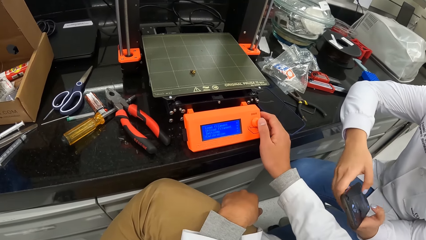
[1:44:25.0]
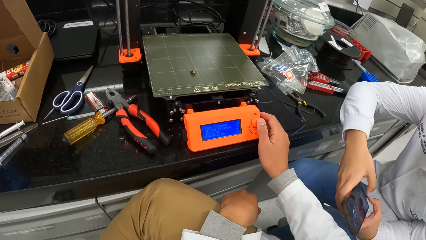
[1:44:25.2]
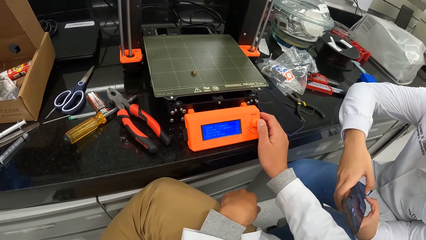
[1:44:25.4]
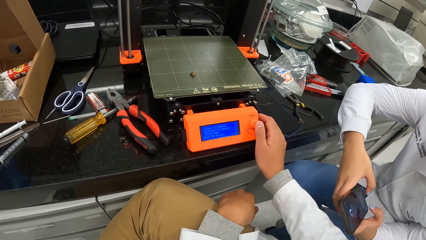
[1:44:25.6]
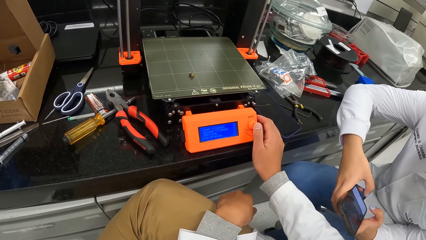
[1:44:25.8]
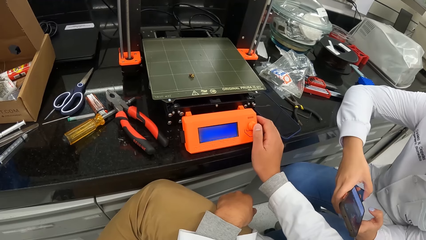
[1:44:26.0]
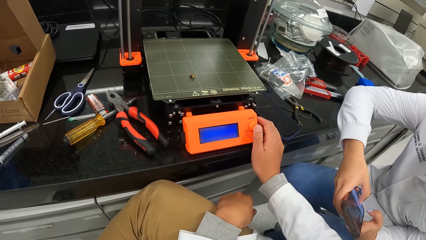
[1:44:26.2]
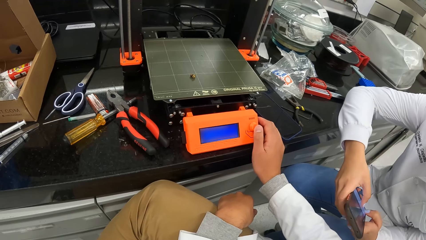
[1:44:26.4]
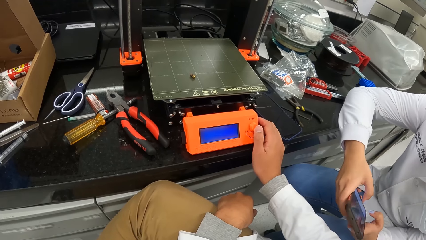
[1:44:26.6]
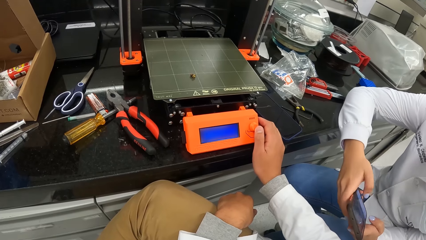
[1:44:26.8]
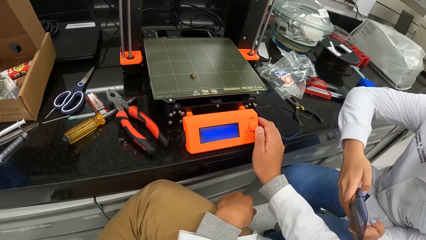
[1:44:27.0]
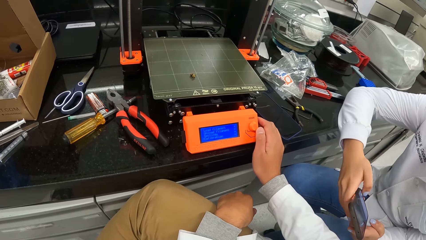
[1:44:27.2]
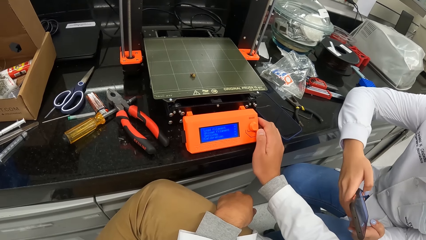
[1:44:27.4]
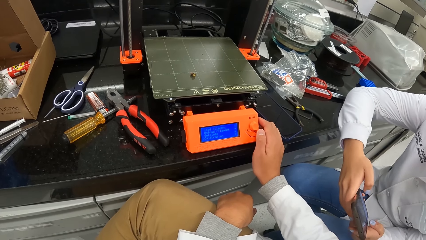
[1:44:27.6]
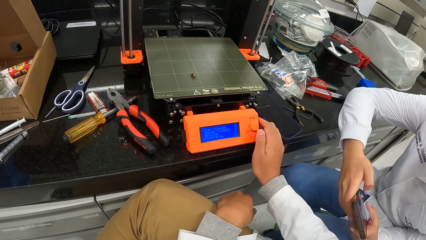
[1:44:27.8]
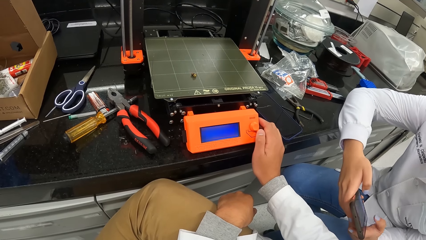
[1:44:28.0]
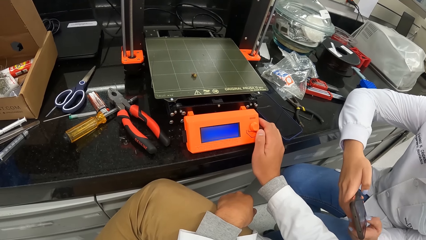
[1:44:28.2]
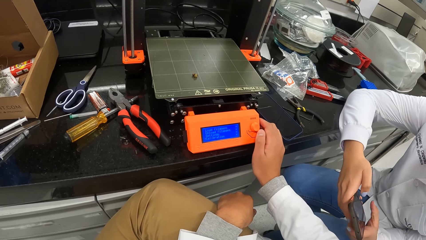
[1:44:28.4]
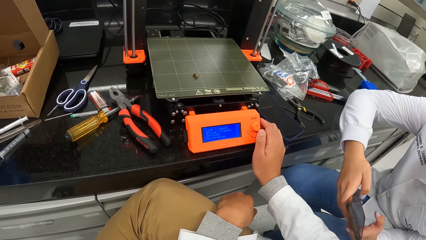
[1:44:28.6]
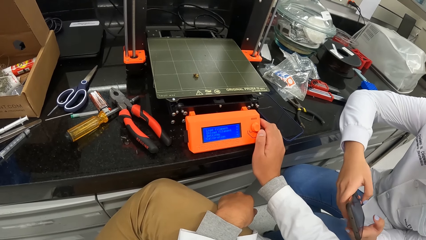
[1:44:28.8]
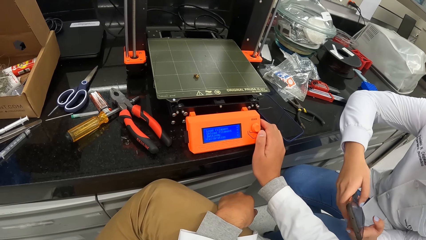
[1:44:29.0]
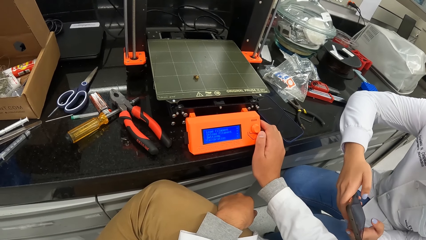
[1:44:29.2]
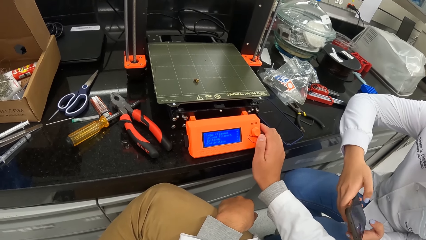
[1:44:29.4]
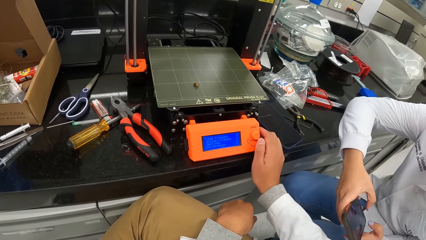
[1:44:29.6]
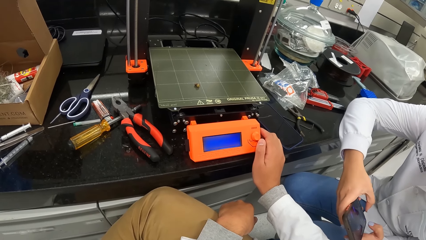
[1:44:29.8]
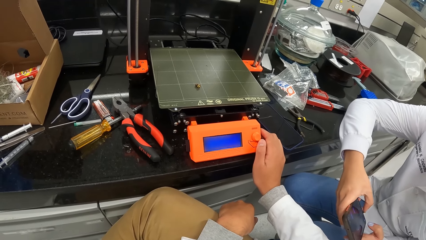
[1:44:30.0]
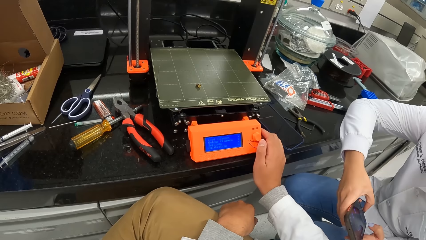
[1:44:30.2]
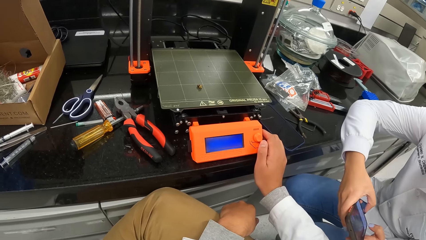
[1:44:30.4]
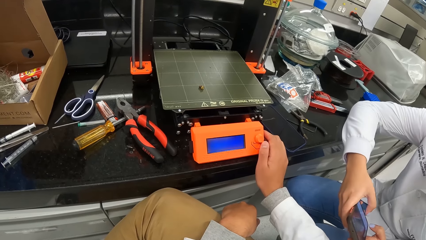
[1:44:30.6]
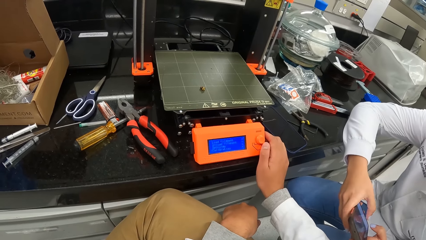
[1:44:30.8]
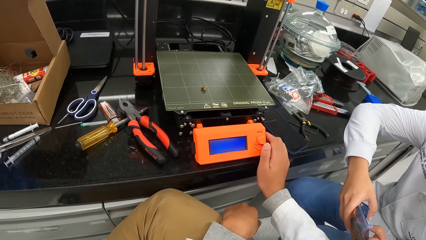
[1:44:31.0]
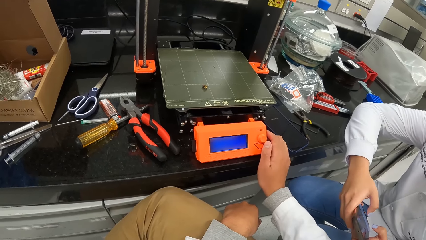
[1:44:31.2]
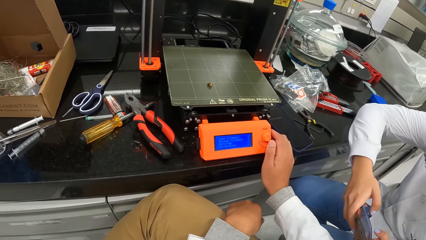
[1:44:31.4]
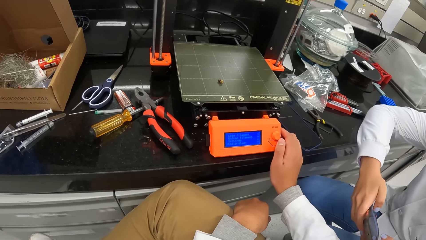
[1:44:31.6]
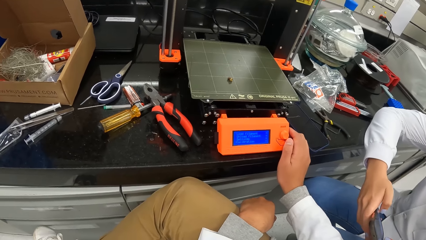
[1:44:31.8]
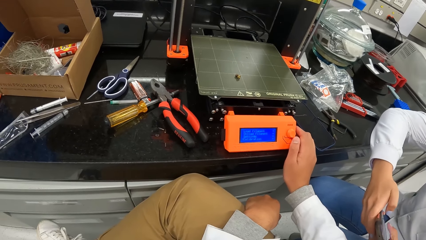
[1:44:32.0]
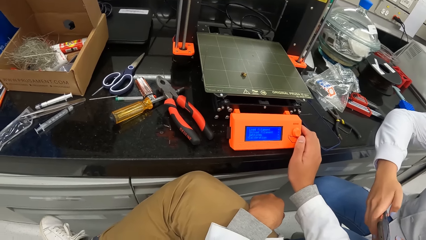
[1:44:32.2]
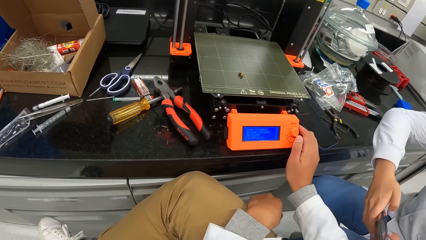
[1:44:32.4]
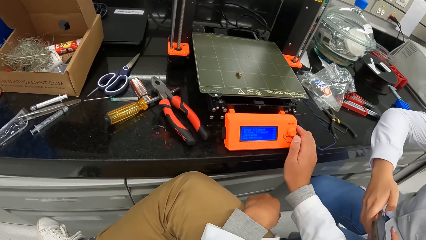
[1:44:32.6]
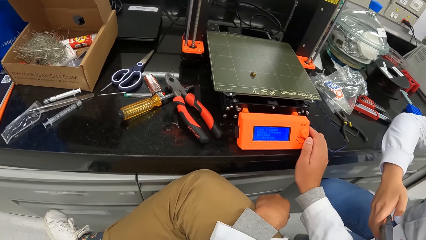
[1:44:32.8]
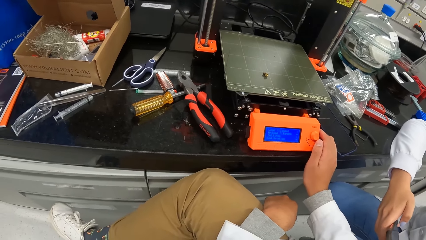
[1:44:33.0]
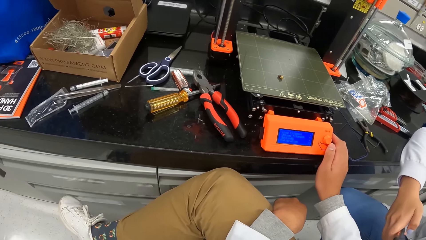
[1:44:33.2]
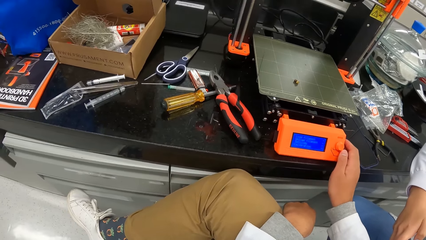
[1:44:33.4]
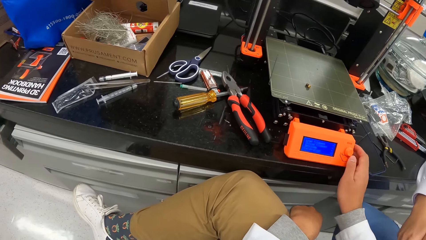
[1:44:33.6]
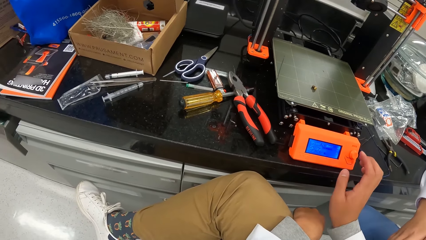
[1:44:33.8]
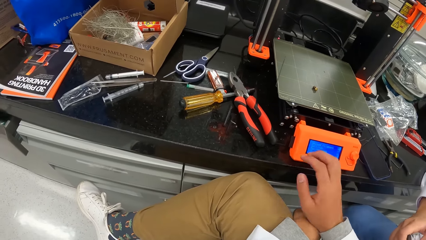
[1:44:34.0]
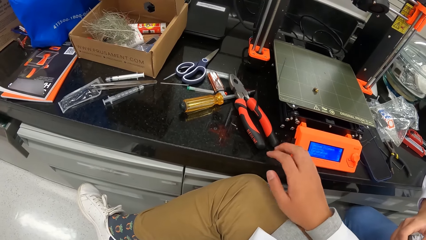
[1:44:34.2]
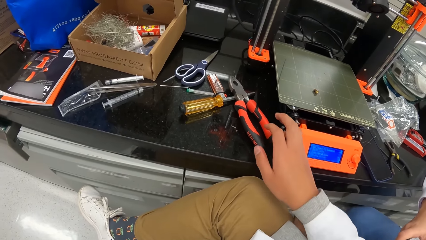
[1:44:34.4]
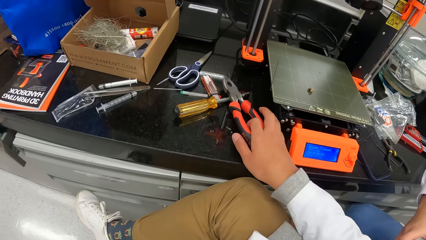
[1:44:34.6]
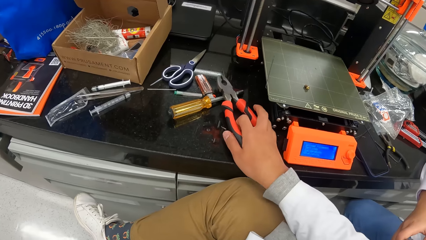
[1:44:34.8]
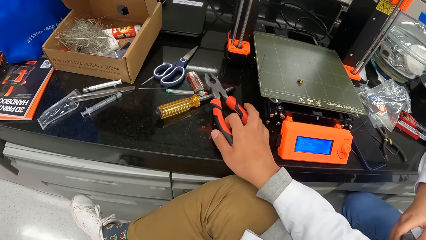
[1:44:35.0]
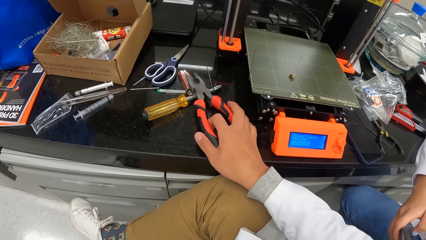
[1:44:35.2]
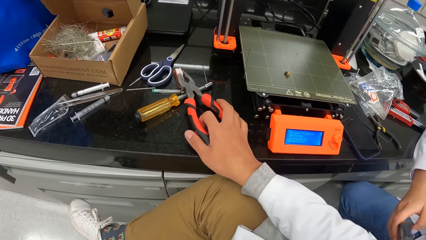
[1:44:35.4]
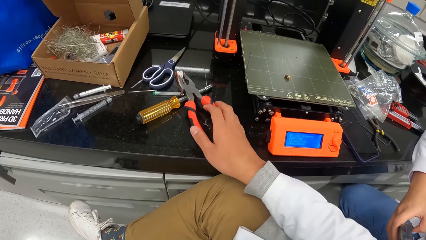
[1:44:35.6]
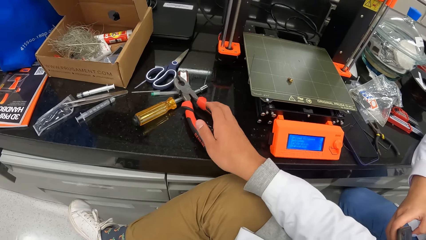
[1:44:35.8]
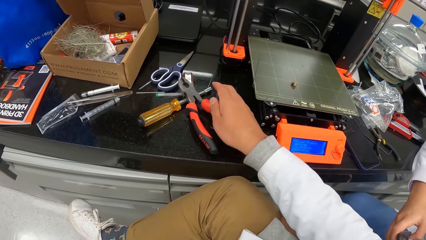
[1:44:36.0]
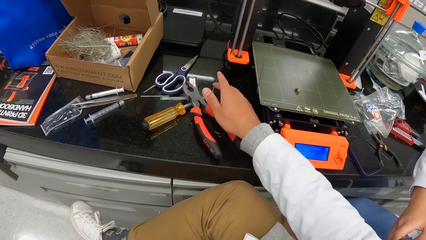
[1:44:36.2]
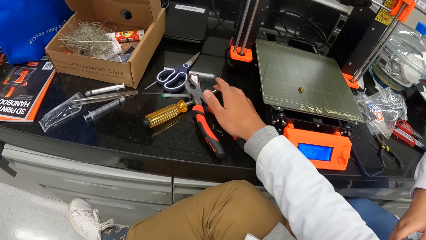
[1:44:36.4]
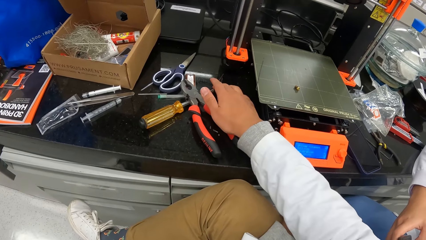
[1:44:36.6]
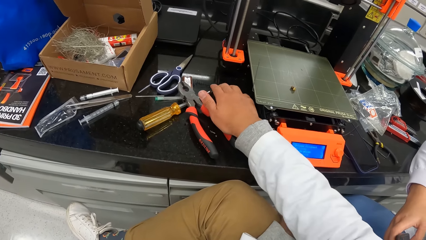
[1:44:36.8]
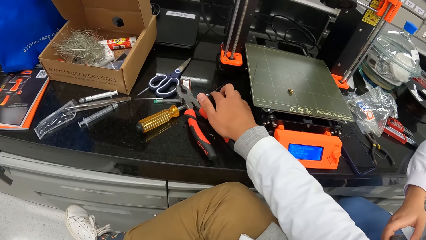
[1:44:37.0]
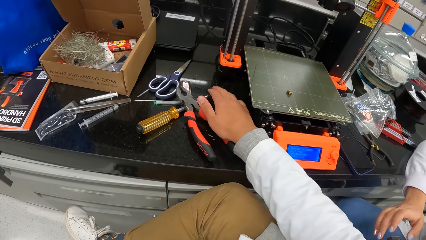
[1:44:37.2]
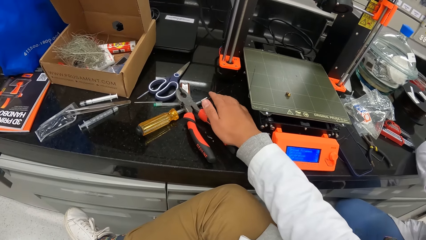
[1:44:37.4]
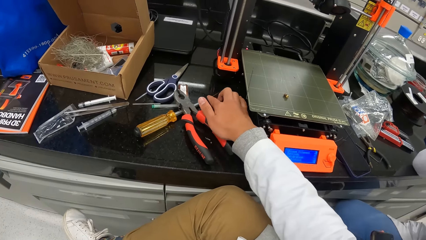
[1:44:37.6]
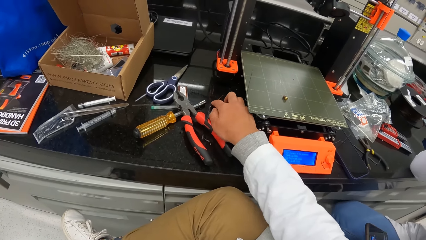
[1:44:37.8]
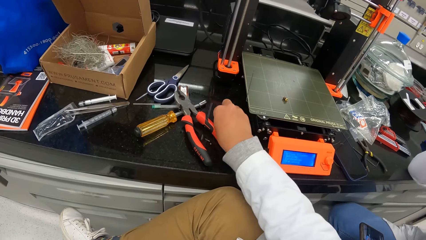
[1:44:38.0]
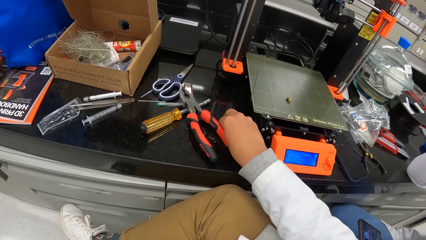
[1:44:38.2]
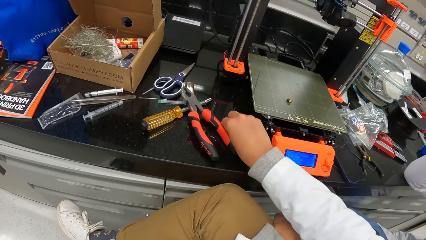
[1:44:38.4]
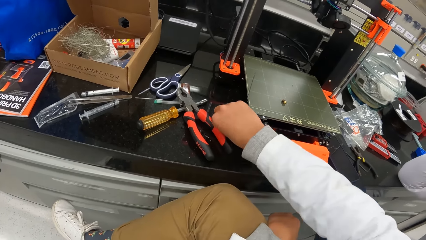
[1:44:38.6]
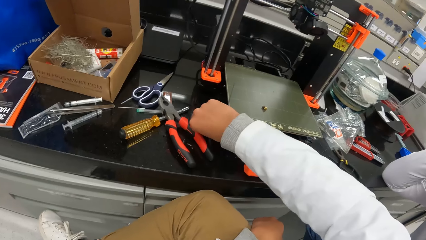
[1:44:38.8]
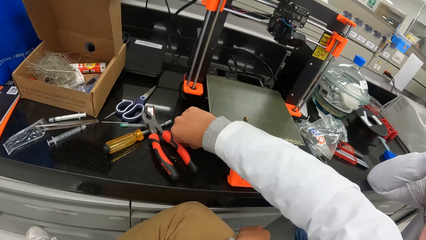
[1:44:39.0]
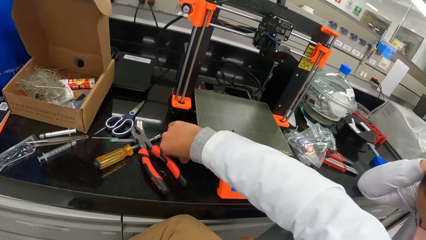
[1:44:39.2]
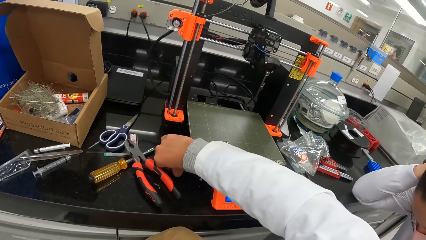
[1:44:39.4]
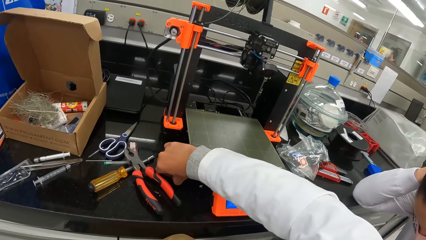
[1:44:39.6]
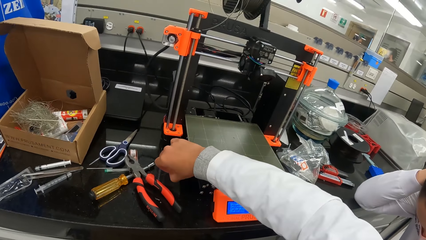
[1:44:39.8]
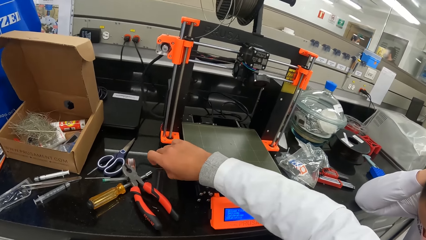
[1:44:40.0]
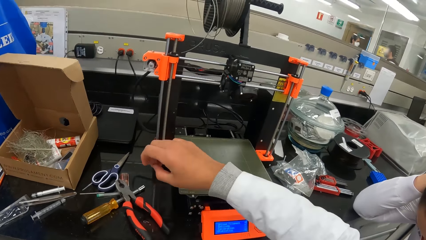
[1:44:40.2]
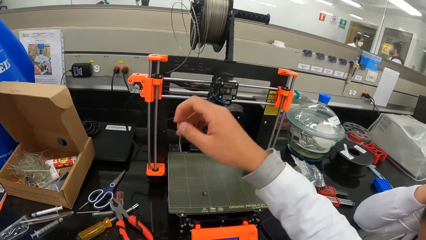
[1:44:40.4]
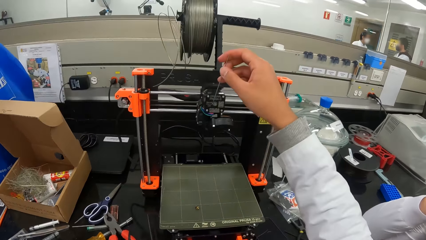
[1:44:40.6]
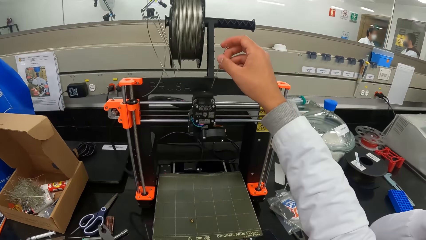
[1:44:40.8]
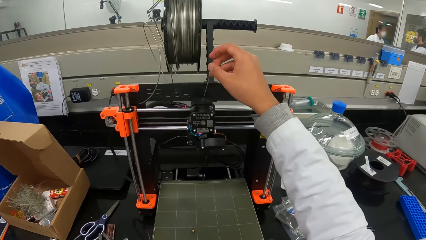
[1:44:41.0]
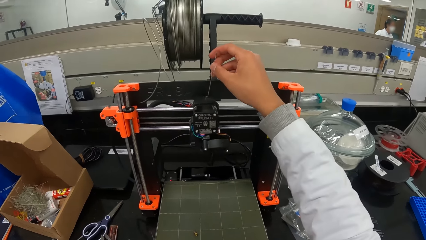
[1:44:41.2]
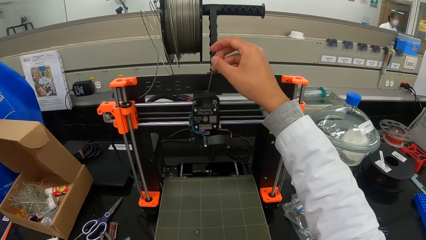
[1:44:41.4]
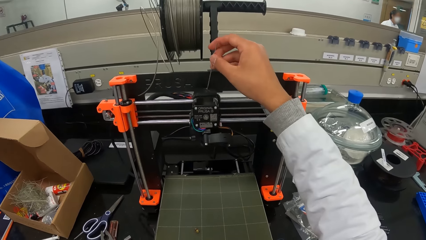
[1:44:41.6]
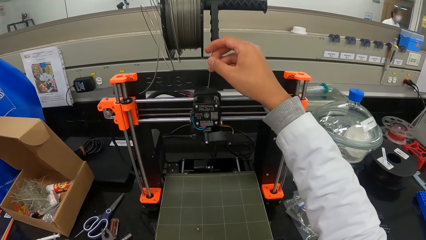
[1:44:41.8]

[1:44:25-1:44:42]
The camera wearer looks around. He moves a pair of pliers. He holds the pair of pliers with his right hand. He picks up the pin from the table with his right hand.
